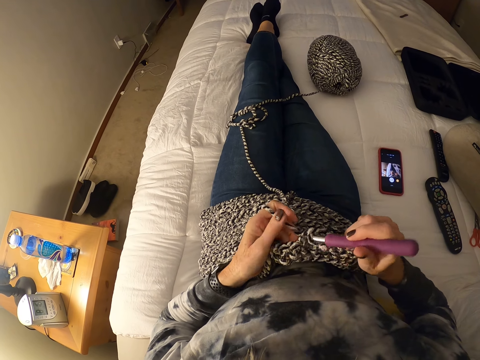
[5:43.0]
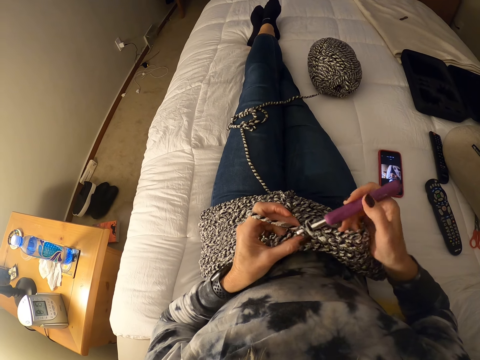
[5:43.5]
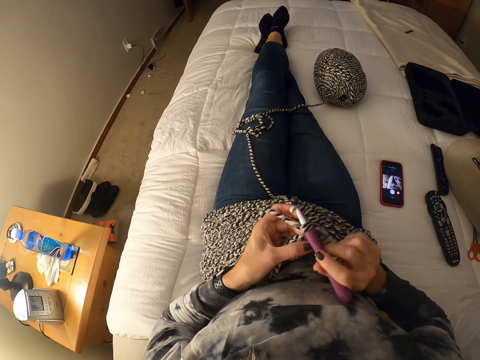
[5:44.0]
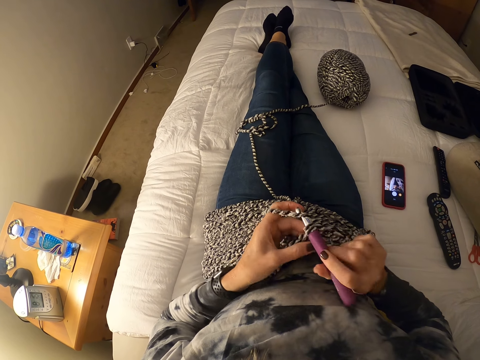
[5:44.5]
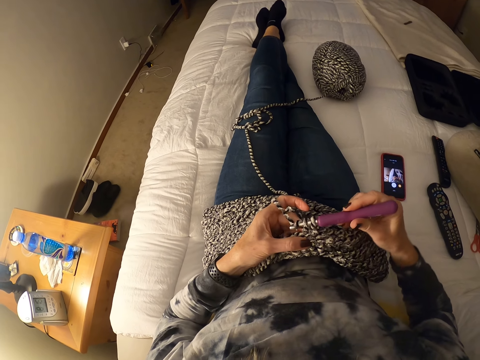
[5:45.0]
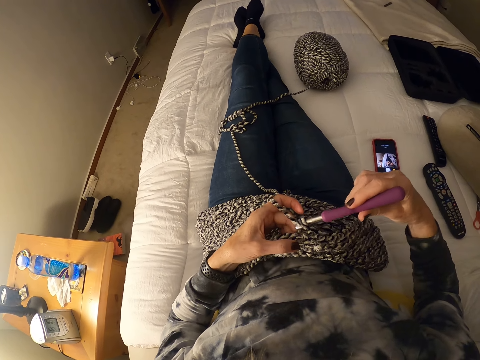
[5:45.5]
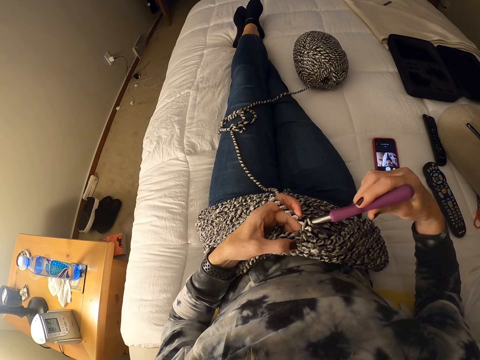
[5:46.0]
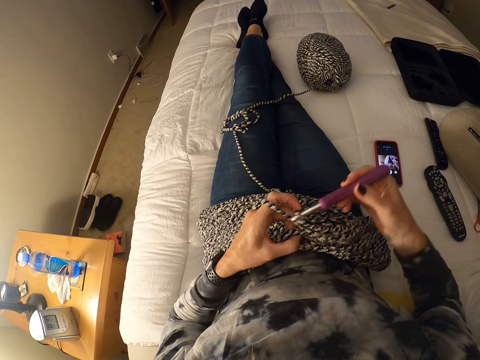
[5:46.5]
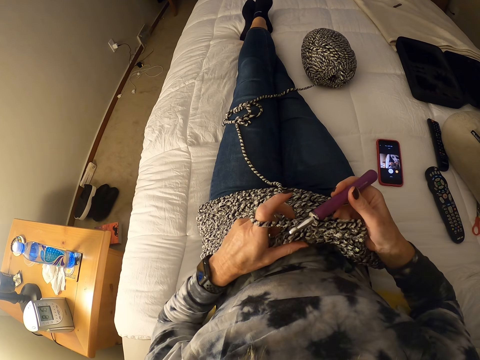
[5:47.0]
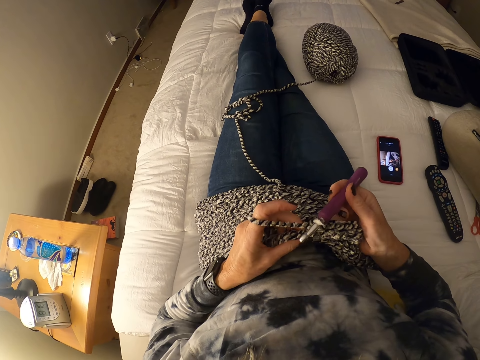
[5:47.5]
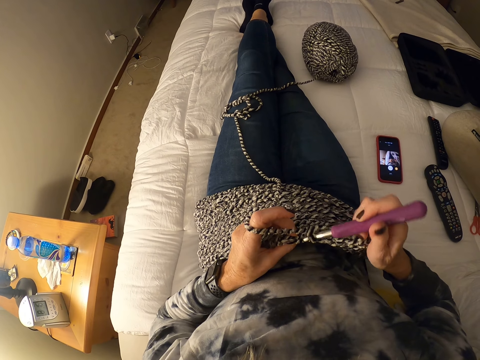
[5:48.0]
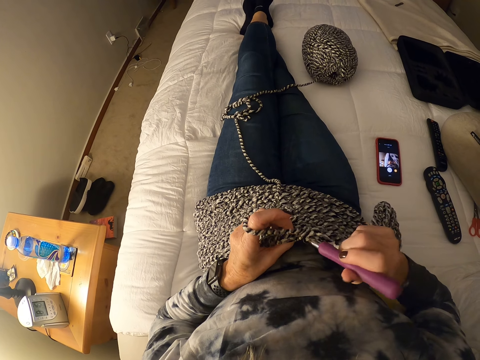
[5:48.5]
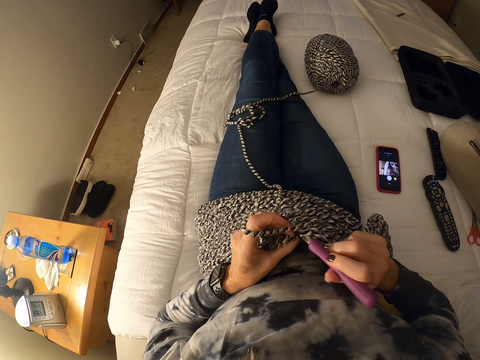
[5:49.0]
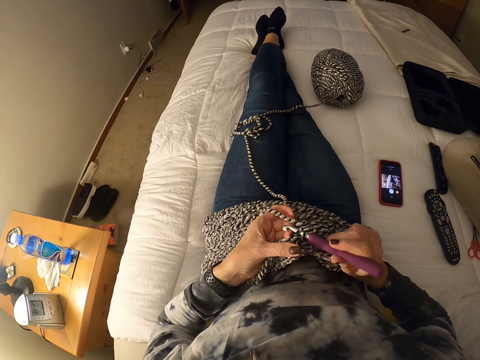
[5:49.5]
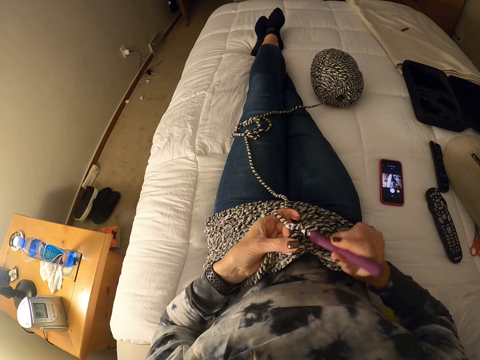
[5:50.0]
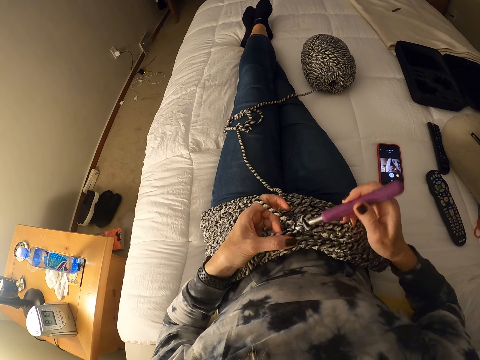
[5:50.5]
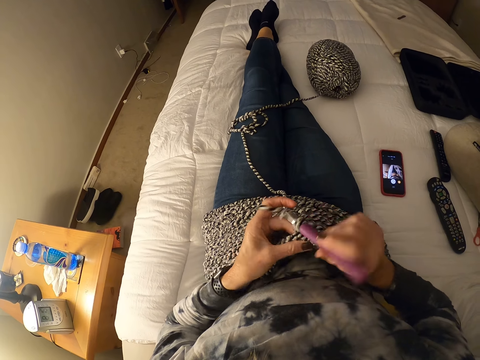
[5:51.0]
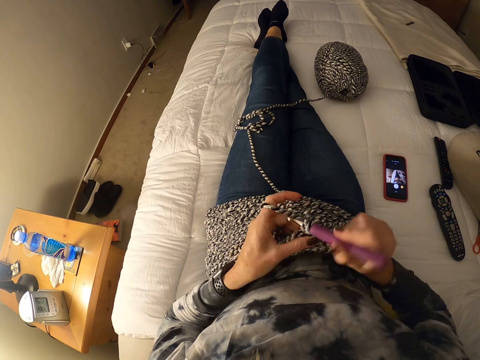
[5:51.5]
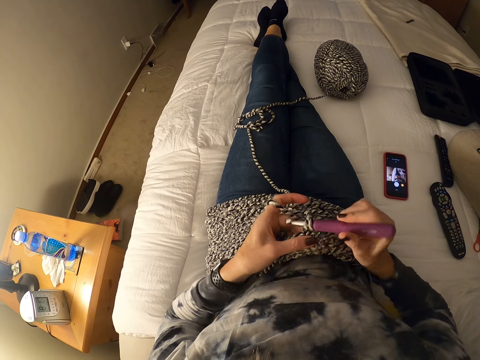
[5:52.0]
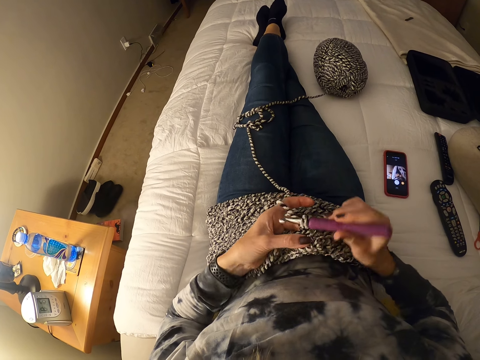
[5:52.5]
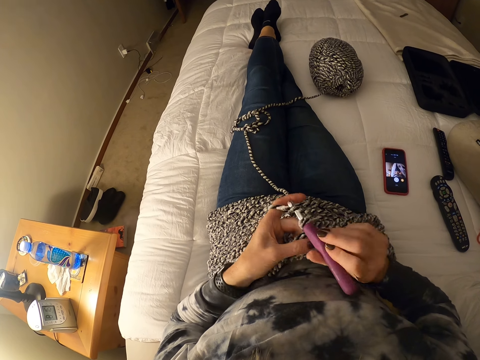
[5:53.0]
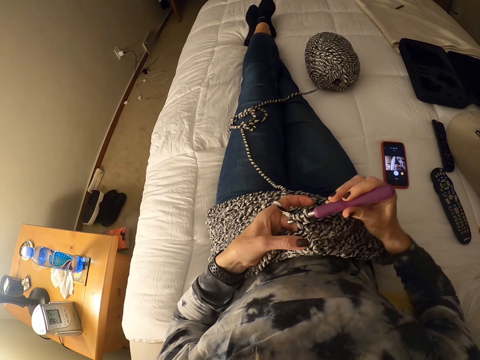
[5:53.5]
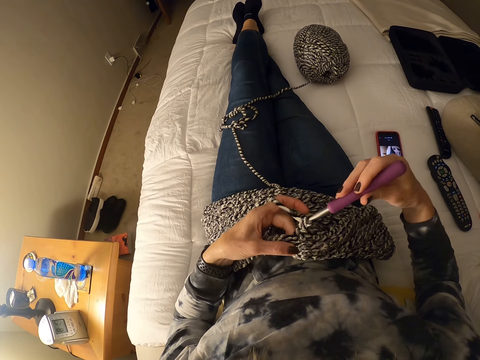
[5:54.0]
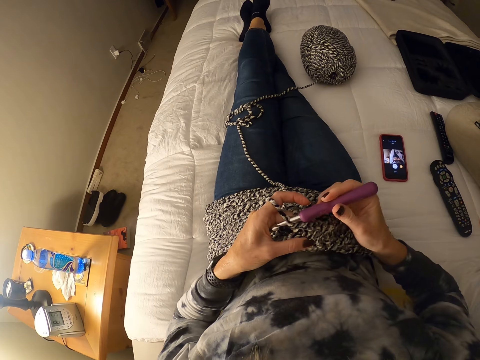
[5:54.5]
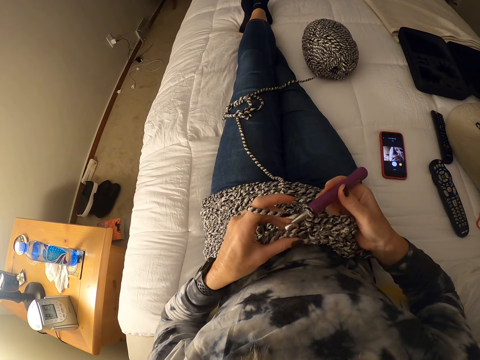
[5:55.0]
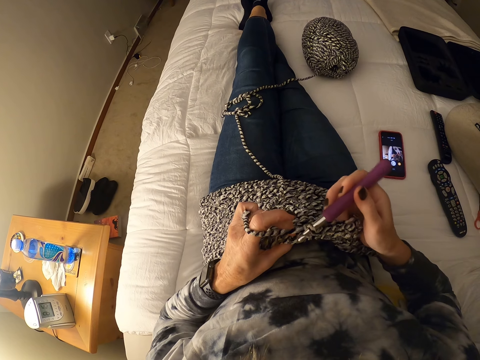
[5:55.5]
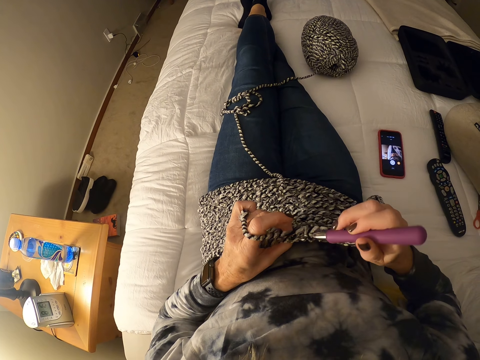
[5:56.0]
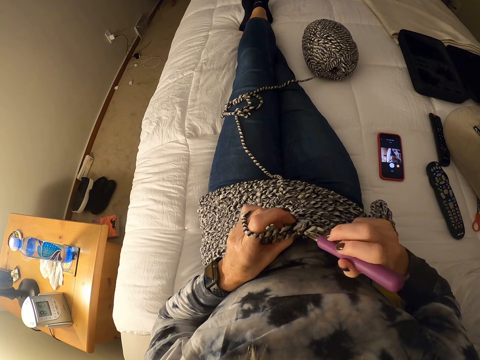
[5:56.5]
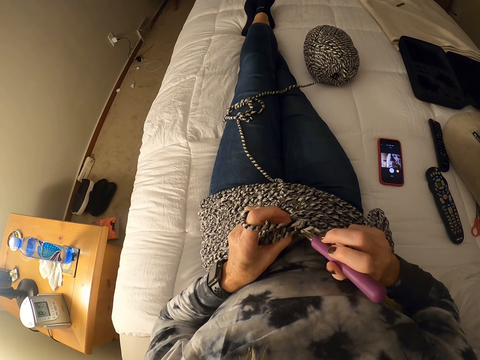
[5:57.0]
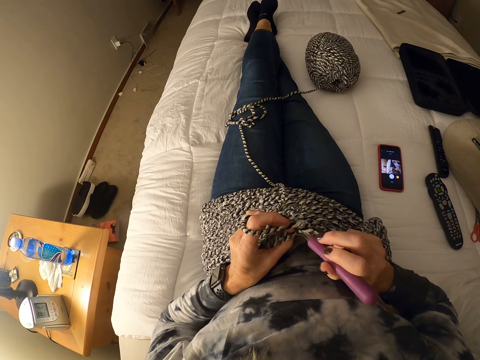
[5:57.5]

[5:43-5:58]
The camera wearer sews a piece of yarn using crochet. They do it repeatedly.

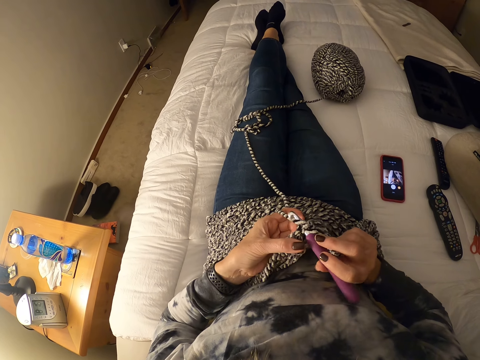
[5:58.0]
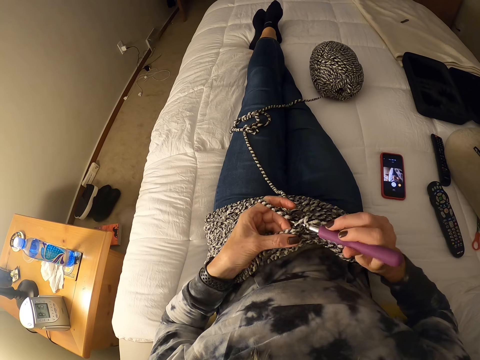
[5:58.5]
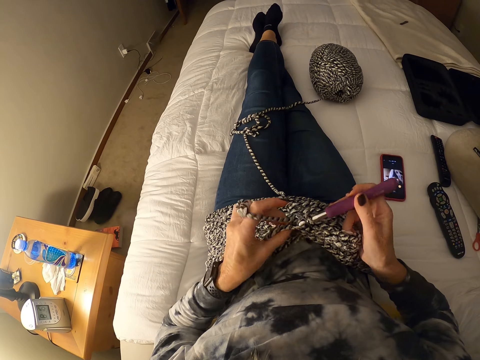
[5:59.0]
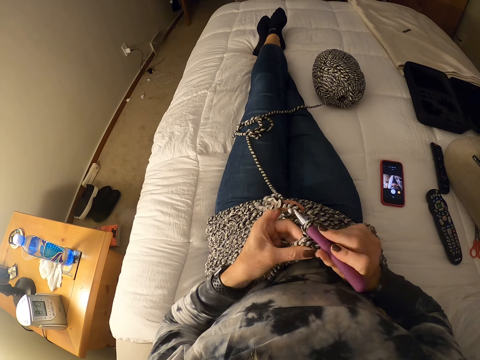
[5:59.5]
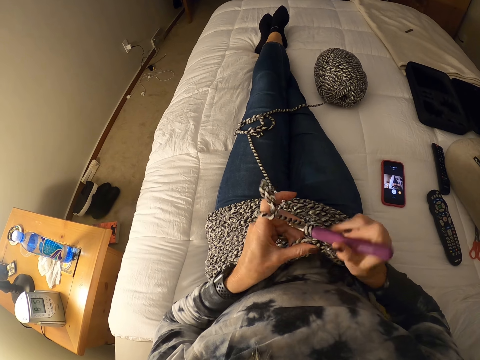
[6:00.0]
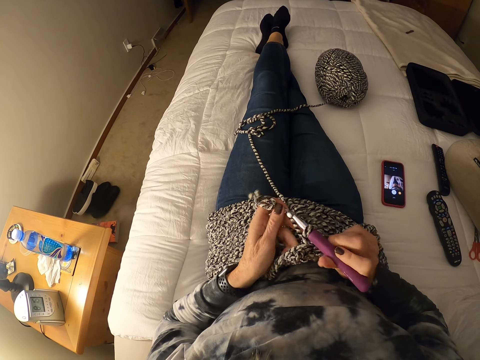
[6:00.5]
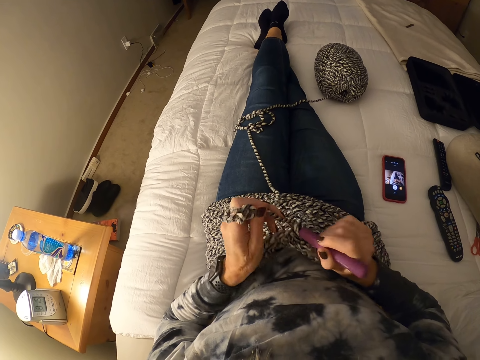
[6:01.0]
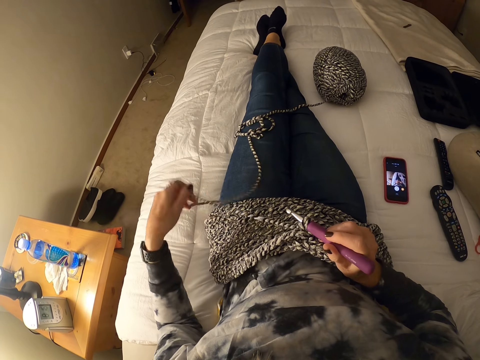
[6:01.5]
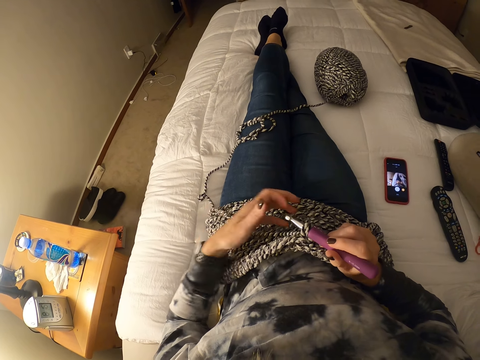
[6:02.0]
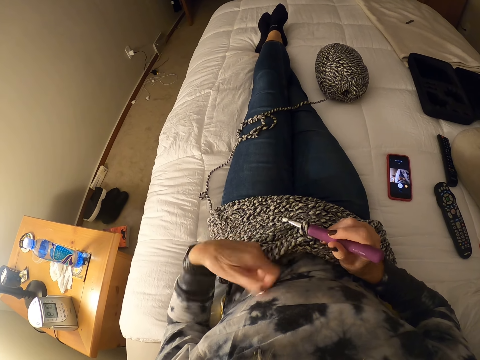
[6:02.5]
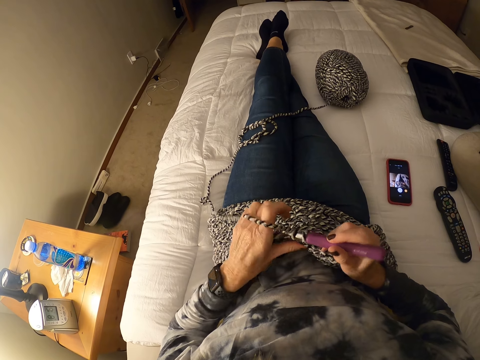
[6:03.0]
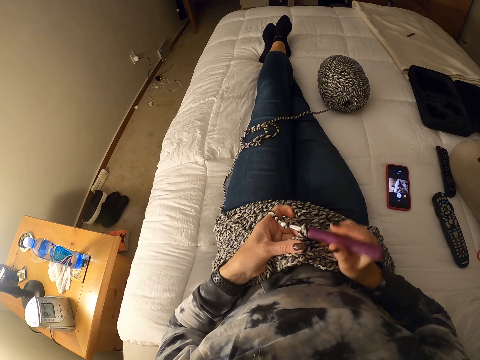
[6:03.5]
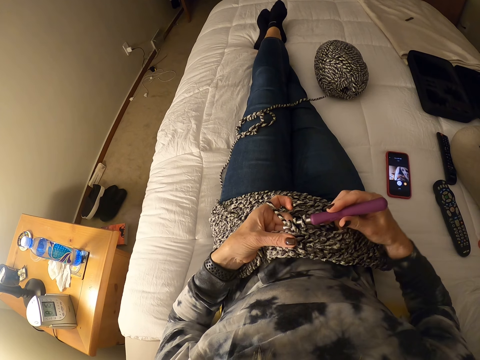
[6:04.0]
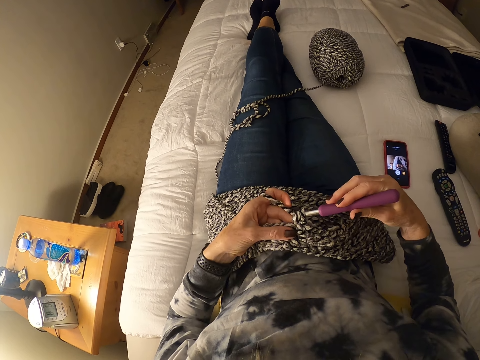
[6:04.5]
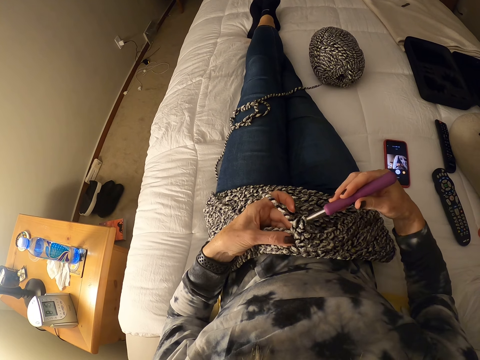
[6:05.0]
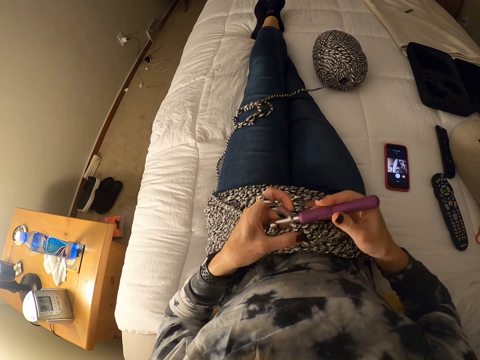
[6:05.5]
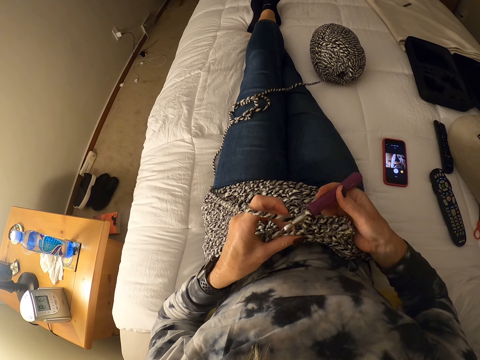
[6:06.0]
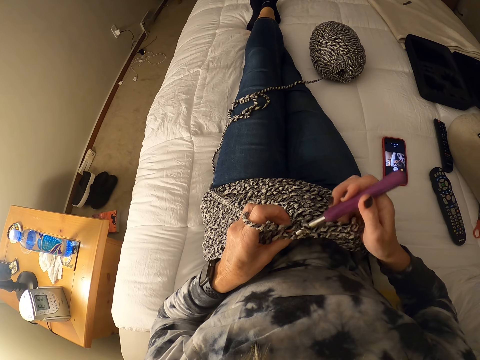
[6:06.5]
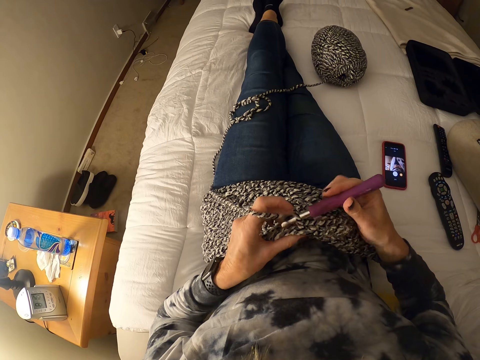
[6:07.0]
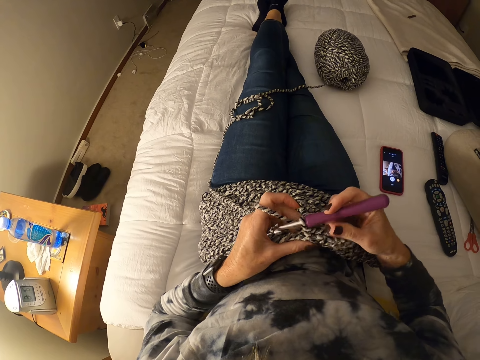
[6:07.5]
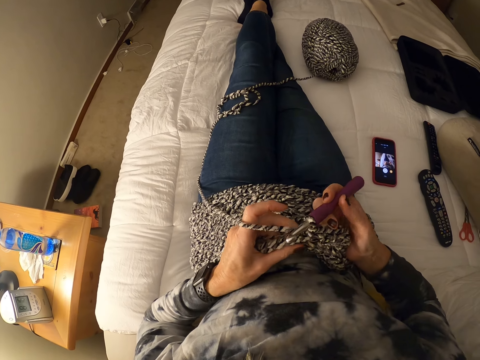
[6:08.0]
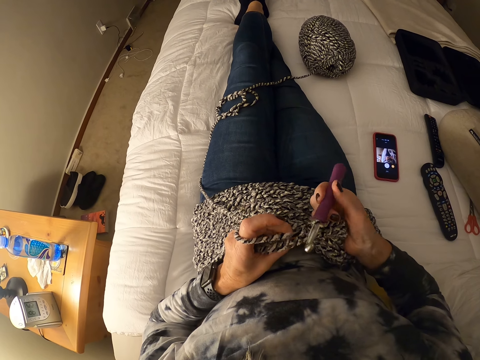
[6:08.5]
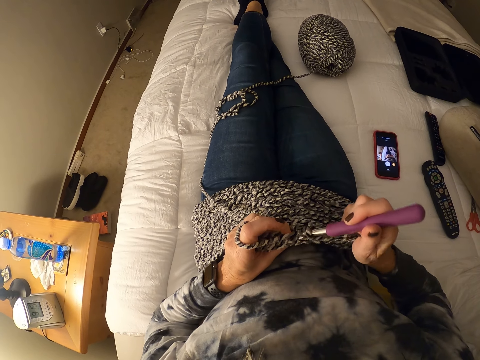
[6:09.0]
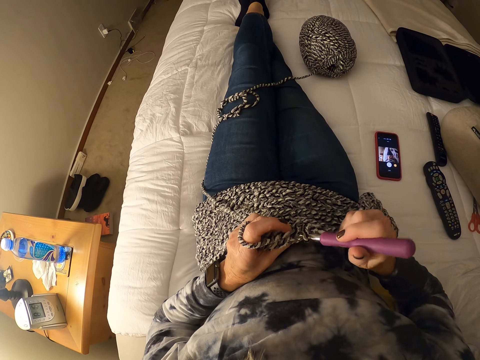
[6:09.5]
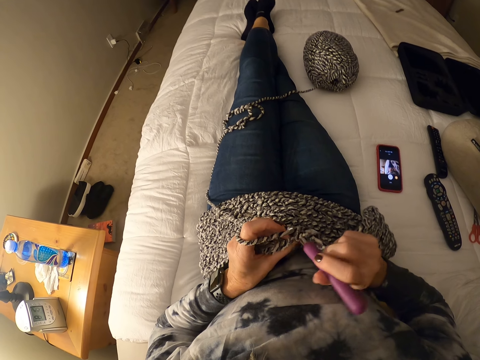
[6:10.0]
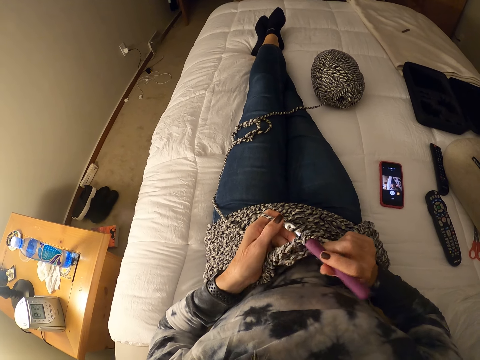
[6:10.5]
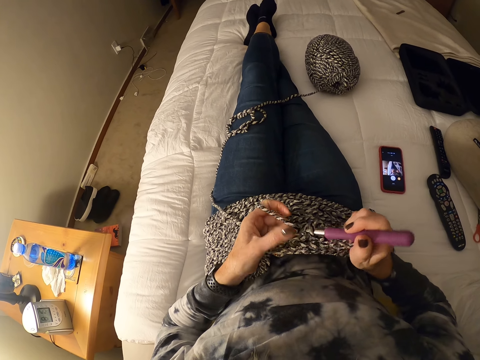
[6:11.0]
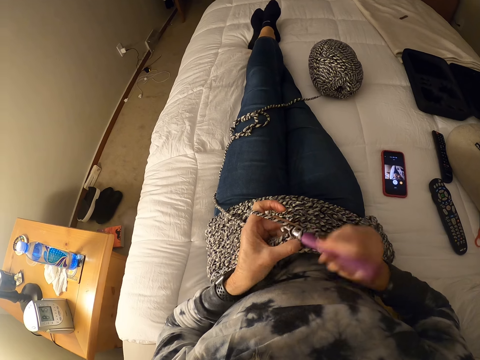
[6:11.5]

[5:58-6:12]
The camera wearer sews a piece of yarn using crochet. They do so repeatedly. They pull the yarn cord. They sew the piece of yarn using crochet. They do so repeatedly.
